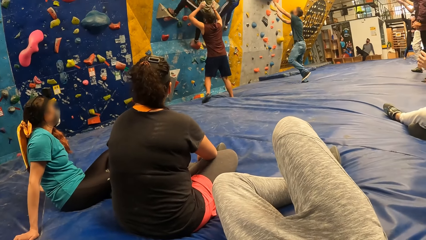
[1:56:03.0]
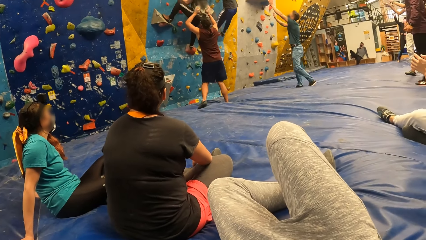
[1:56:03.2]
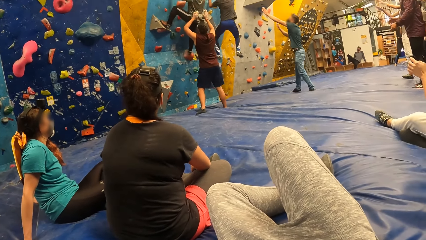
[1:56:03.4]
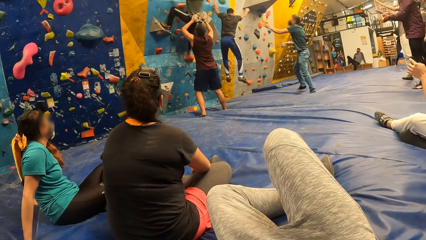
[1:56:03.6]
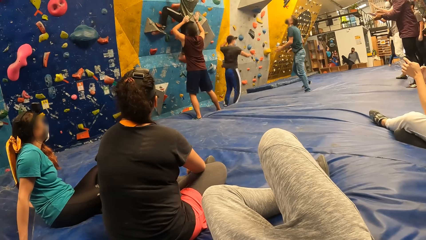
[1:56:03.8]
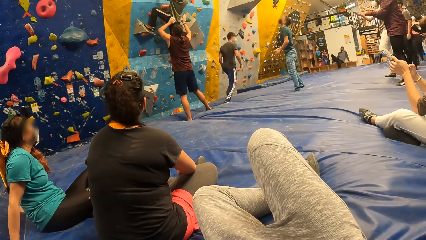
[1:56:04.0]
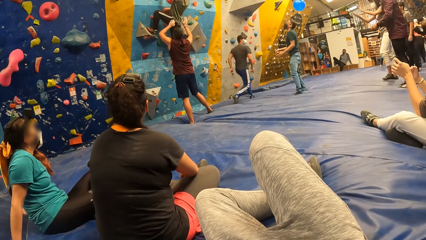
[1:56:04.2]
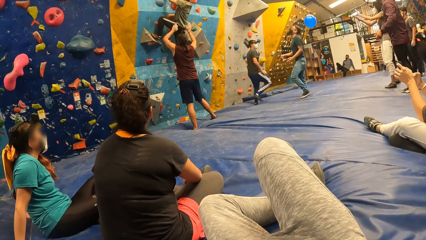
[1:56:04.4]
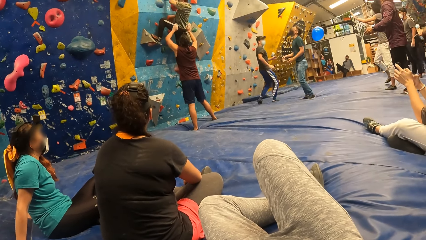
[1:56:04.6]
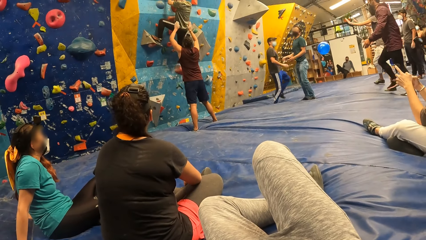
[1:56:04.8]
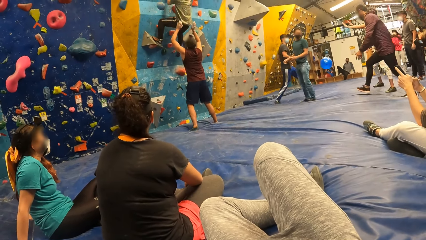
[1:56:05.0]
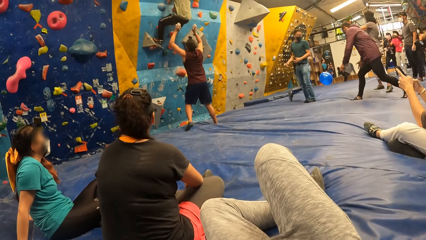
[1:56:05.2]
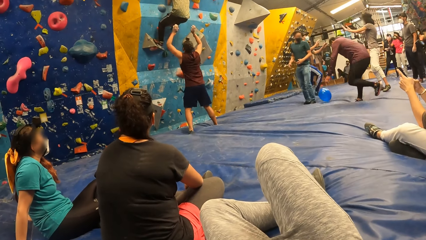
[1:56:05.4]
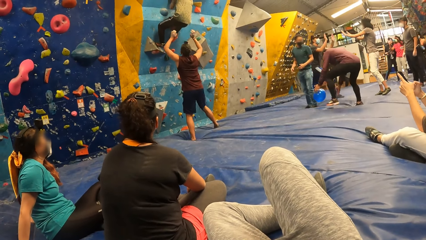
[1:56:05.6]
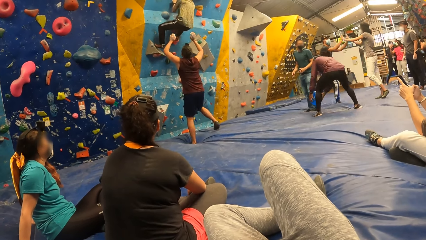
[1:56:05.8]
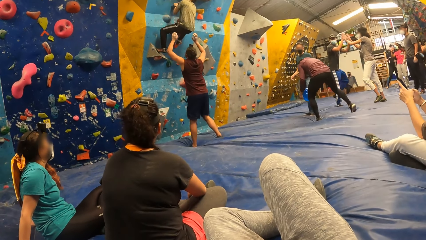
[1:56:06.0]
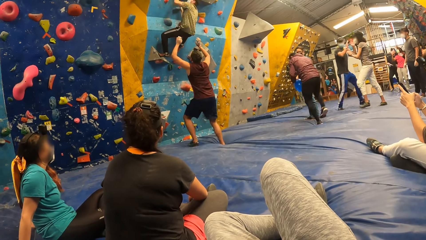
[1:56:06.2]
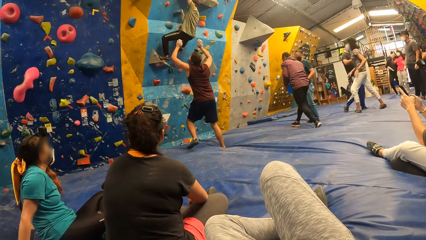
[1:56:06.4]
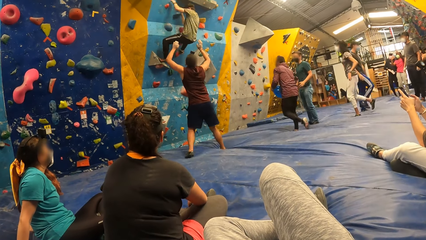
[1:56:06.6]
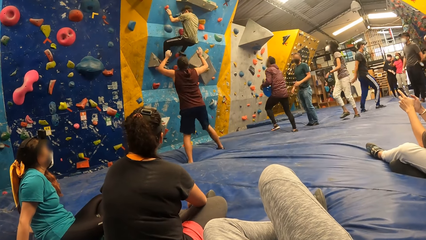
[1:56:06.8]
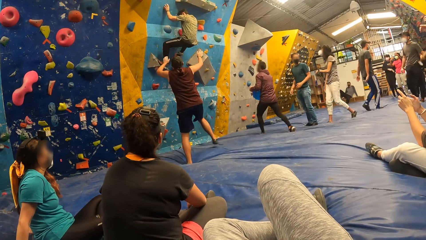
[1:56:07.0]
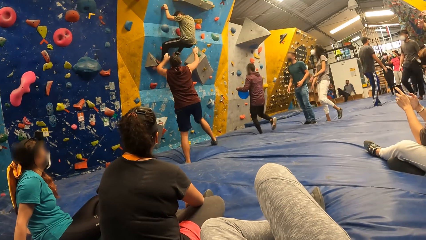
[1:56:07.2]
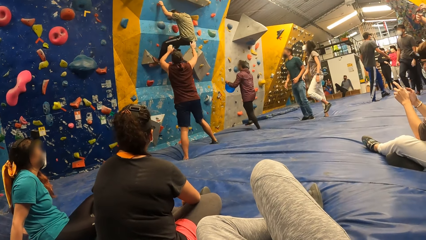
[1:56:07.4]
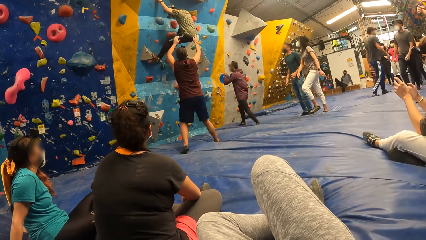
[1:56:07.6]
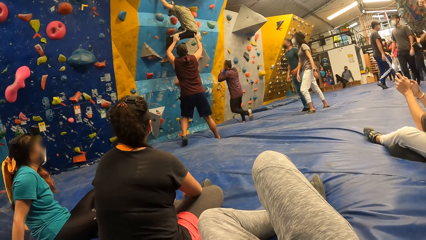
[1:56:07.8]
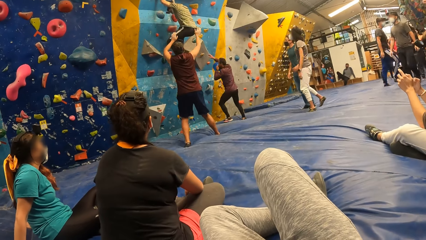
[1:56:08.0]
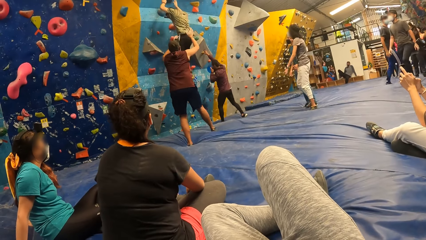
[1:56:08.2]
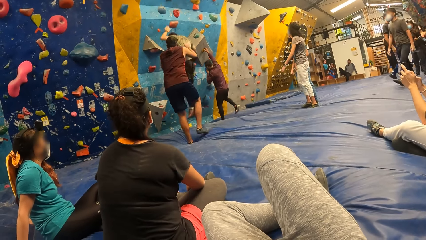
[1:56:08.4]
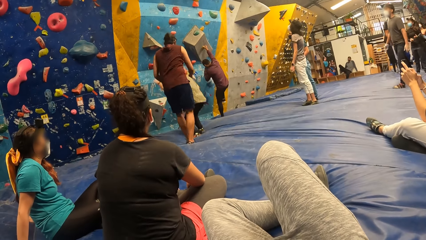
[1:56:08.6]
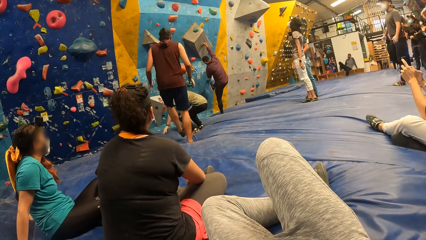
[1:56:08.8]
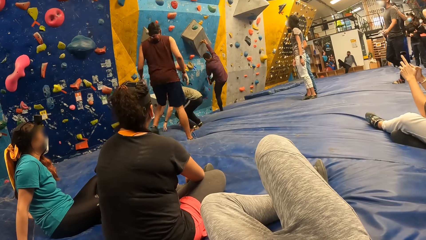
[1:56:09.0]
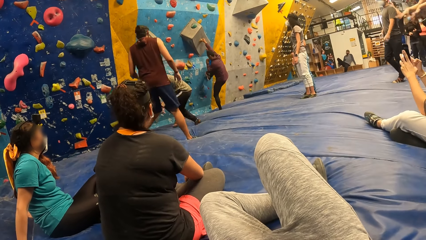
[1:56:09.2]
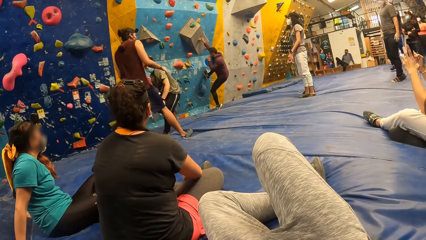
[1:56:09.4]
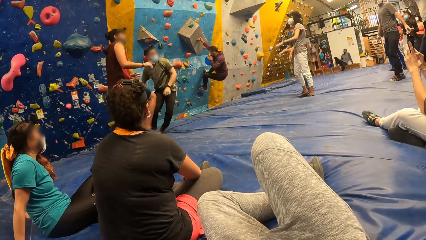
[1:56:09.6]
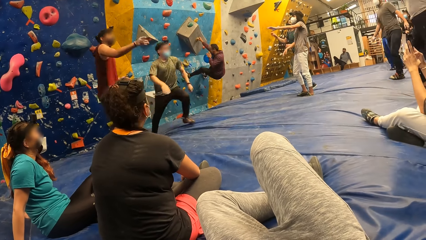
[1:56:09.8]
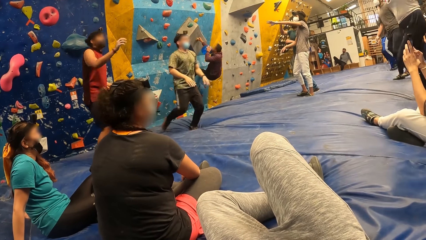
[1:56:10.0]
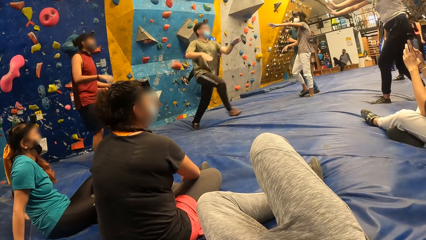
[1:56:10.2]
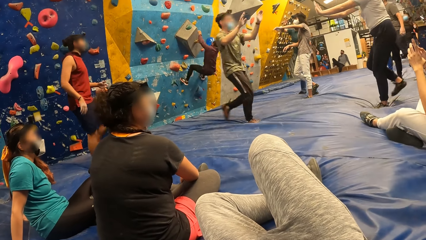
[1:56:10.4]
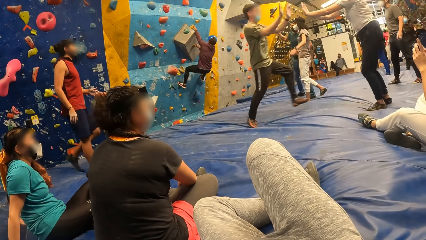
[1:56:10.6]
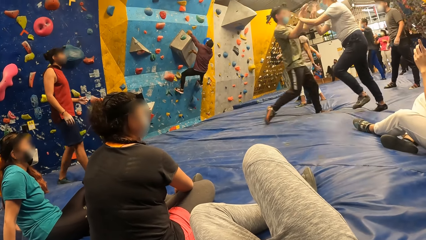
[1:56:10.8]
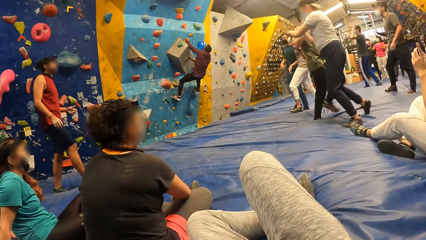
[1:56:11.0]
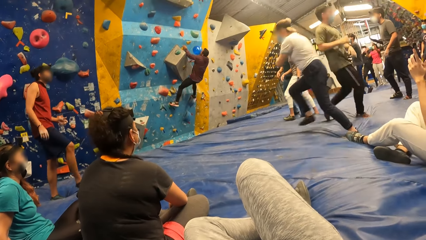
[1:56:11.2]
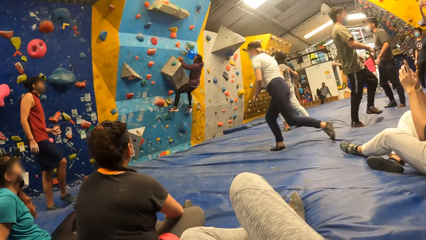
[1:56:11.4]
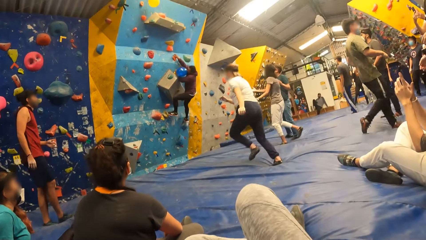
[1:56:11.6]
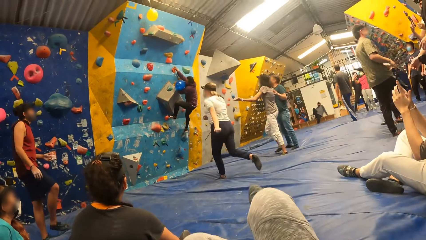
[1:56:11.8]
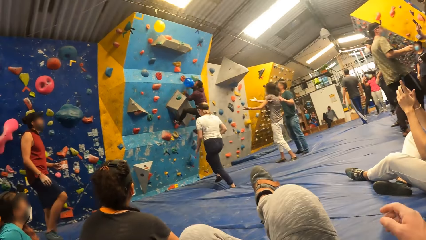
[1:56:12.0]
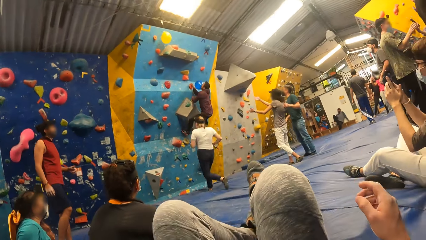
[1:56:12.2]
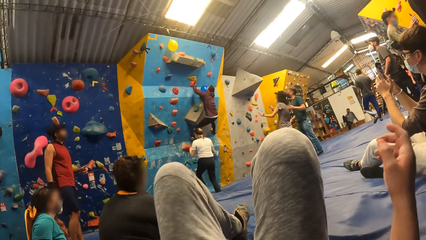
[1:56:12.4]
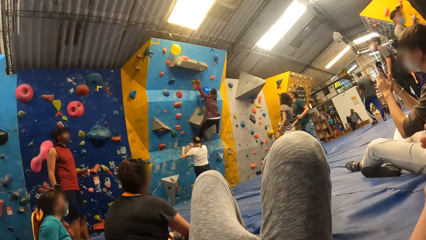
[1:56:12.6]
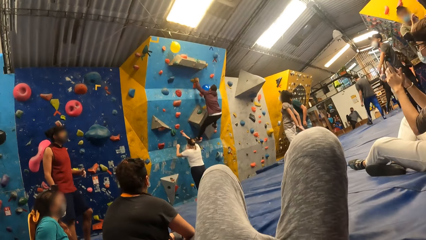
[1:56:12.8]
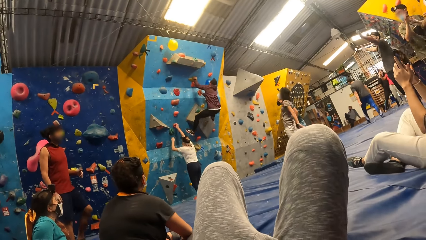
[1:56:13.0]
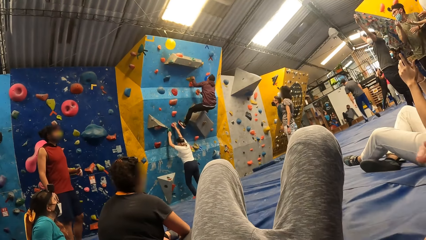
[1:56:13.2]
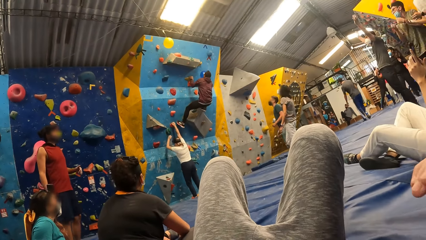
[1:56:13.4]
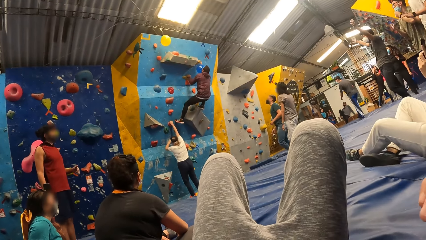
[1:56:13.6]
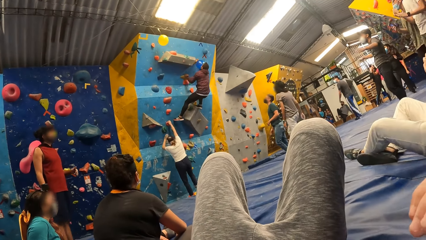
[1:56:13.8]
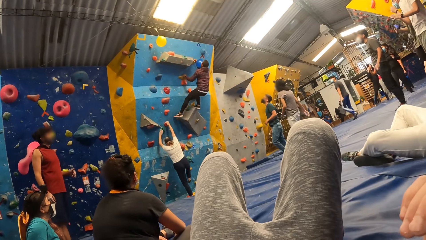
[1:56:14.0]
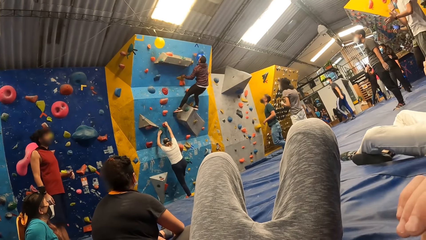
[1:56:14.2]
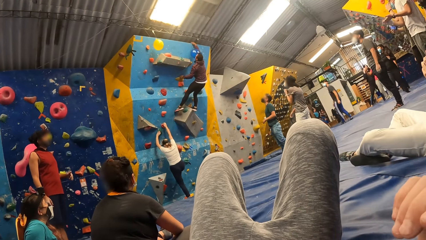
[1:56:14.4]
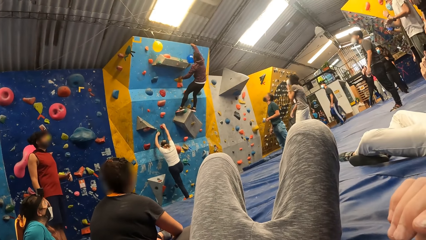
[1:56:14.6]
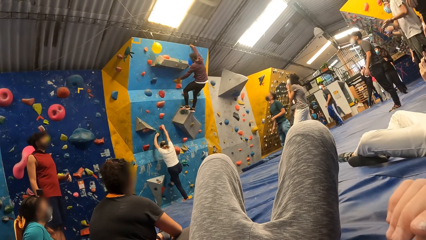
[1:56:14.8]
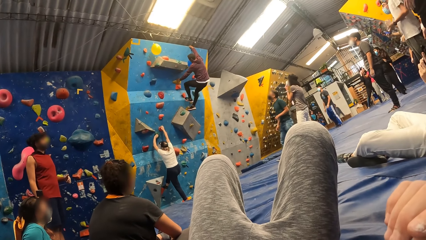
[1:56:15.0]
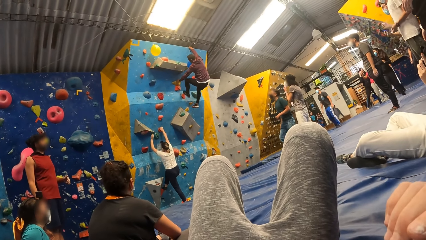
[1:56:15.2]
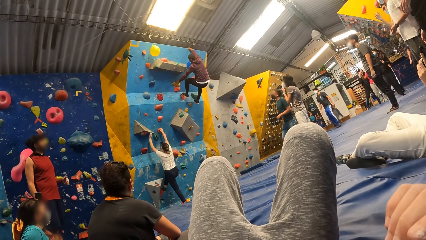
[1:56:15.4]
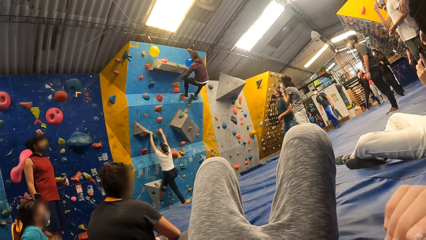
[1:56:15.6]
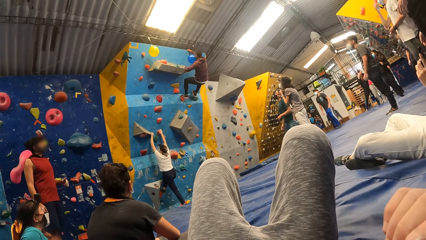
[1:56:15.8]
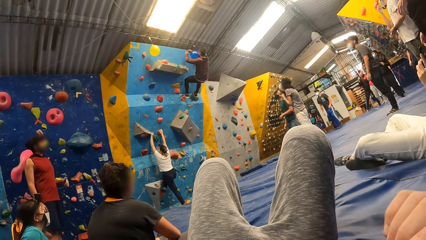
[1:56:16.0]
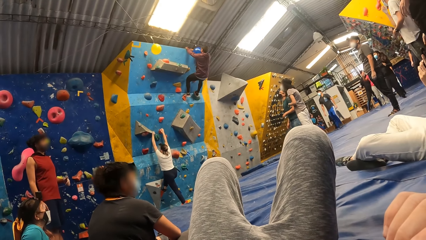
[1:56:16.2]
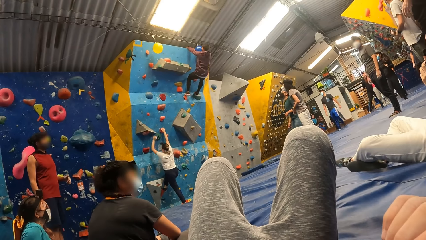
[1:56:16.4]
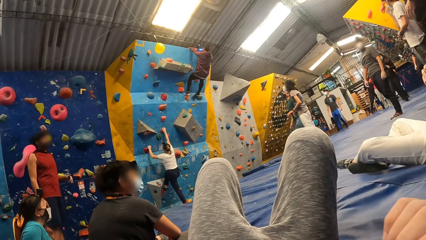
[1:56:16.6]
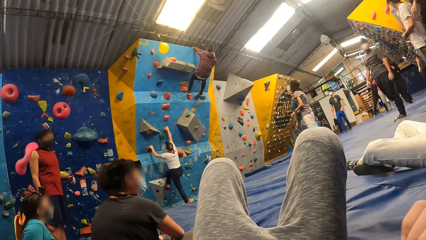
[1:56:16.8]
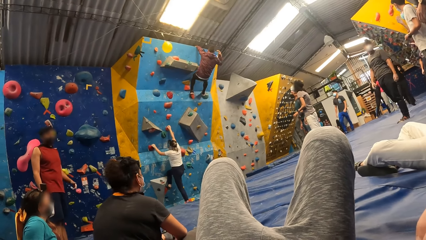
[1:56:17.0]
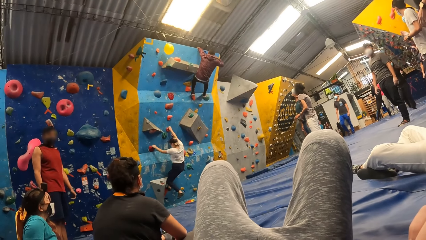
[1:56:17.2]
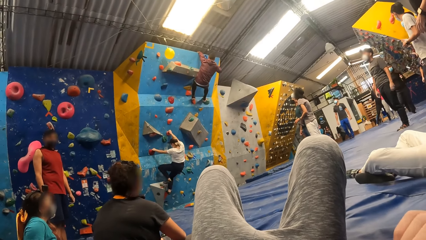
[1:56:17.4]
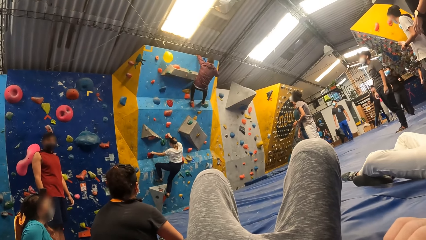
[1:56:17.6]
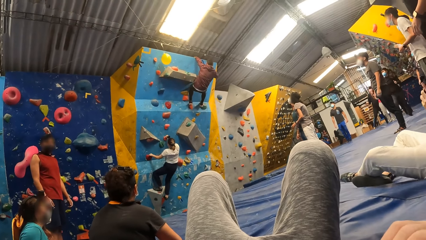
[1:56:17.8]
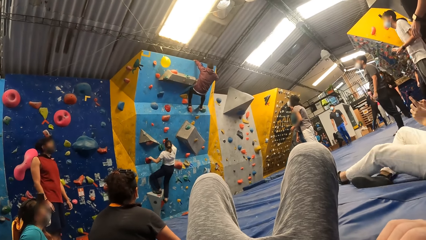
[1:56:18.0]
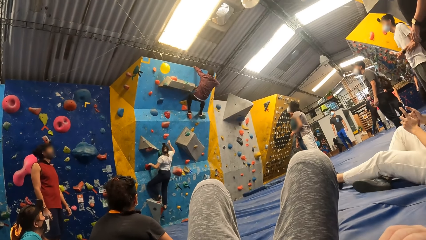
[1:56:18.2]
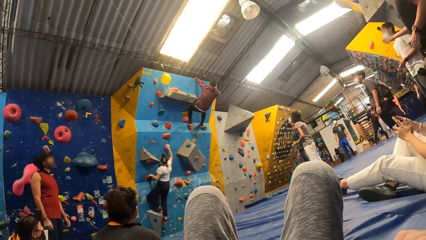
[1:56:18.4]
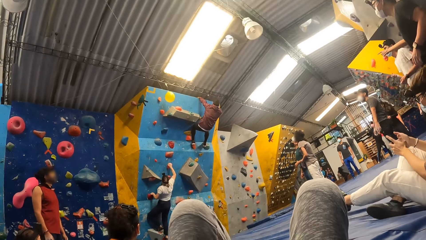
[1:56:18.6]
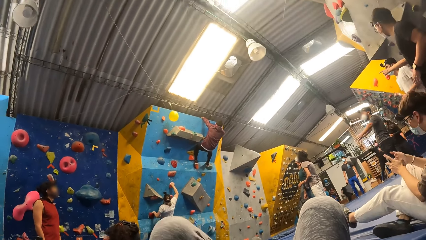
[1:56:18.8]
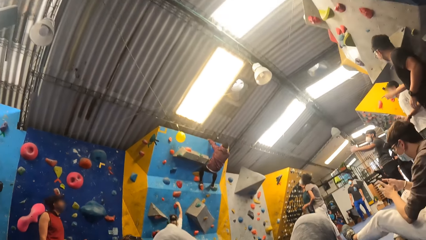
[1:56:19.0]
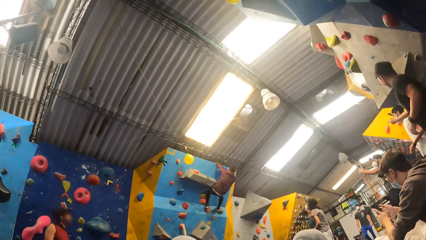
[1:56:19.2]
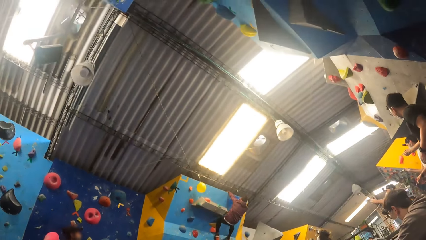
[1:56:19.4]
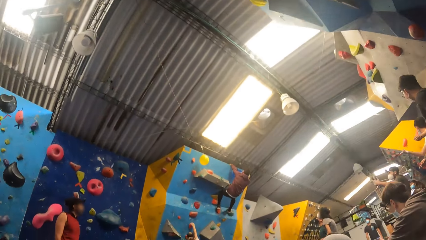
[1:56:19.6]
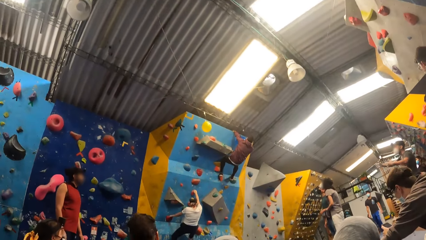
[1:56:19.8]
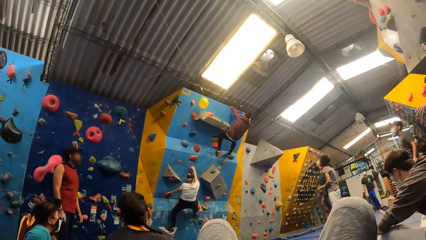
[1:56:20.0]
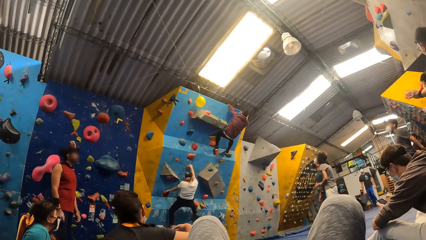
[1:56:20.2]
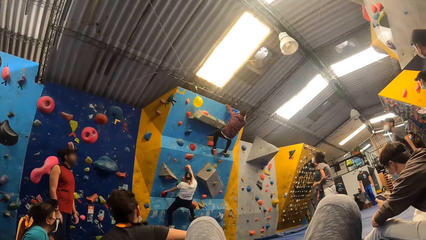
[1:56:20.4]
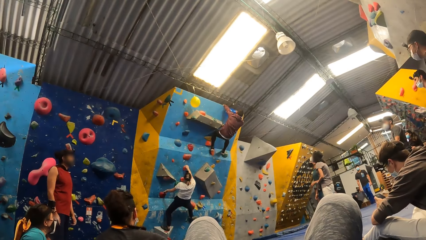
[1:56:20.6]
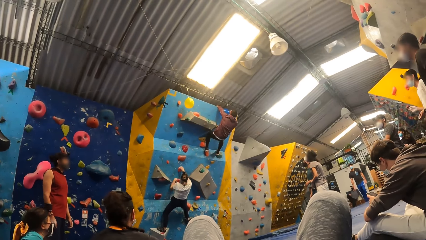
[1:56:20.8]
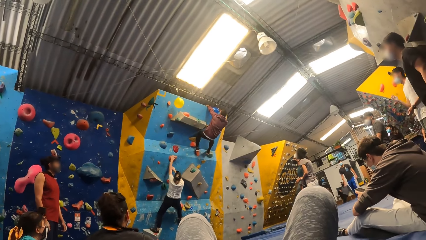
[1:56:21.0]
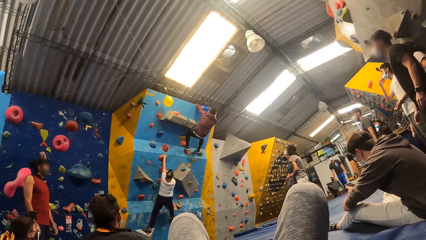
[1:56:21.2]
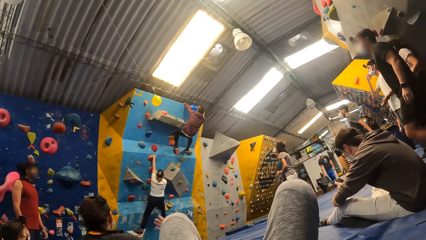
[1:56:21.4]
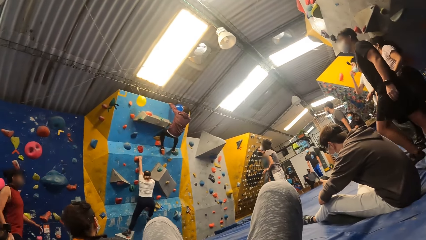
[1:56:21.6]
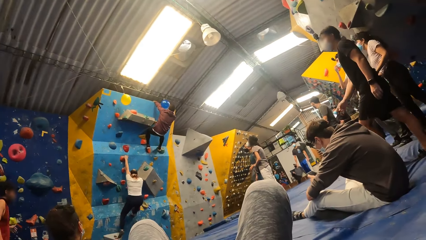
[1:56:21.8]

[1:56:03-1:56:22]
A person jumps to the ground. Another person picks up a balloon. A third person jumps to the ground. The second person climbs a wall. The third person walks away from the climbing wall and greets a fourth person. The fourth person runs towards the climbing wall. The camera wearer gestures out. The fourth person climbs the wall. The camera wearer looks around.
